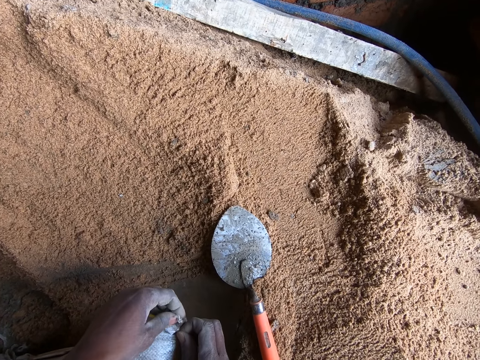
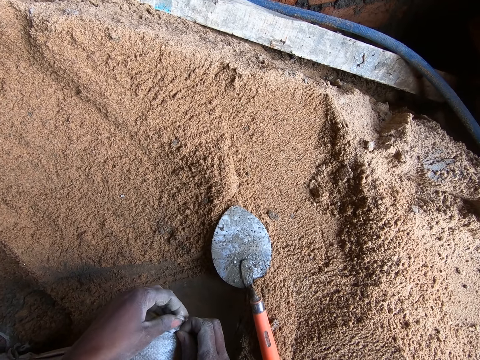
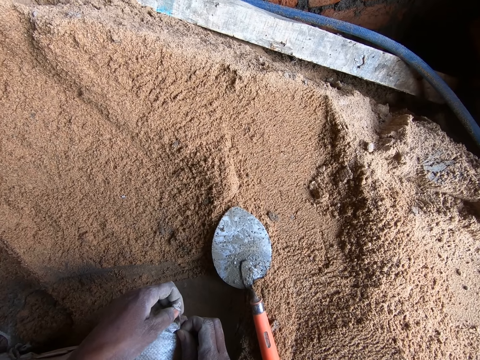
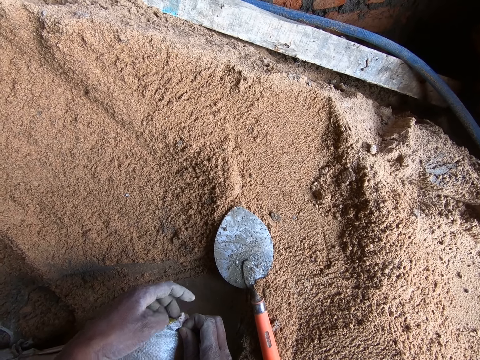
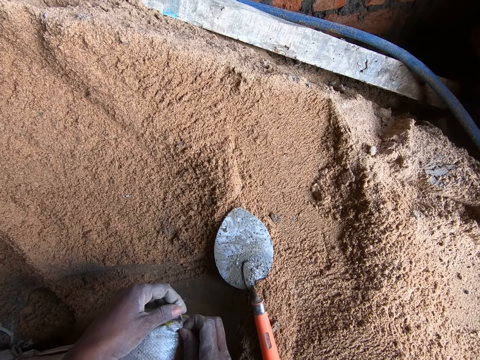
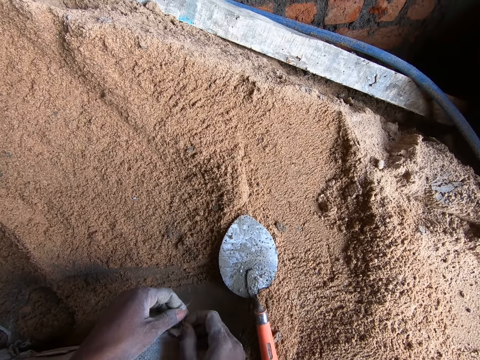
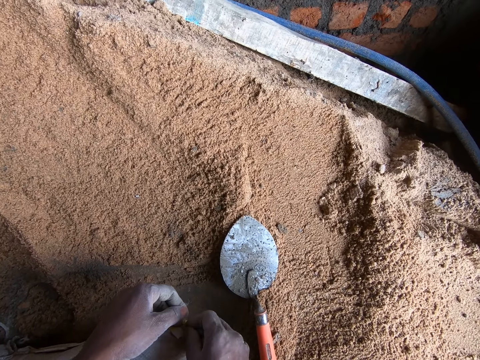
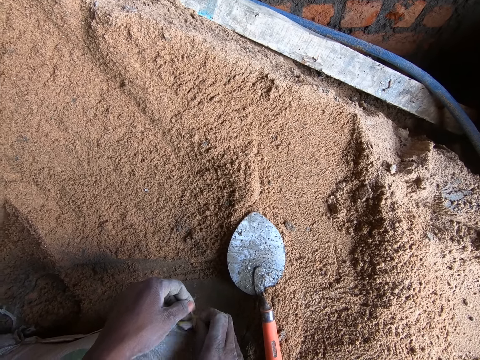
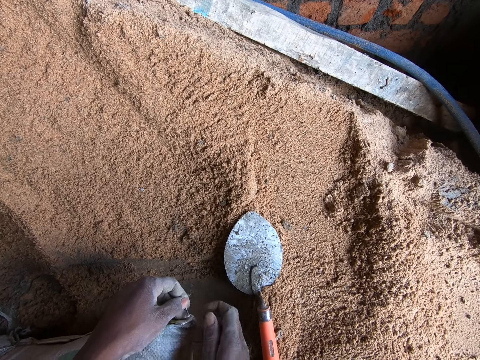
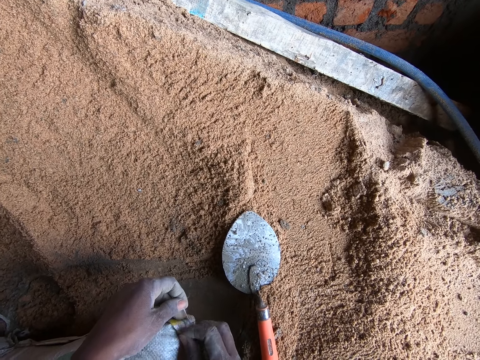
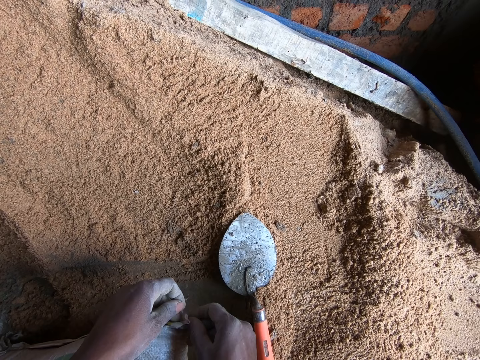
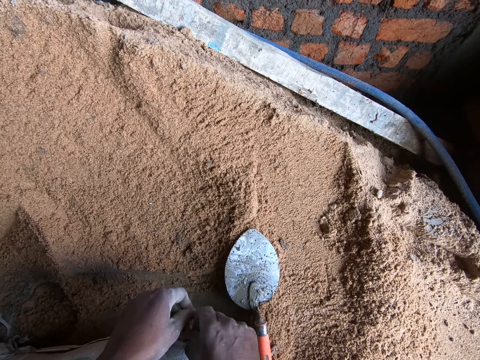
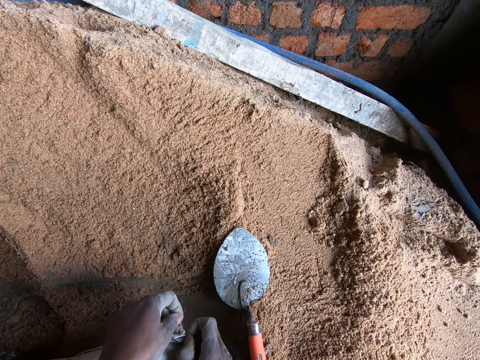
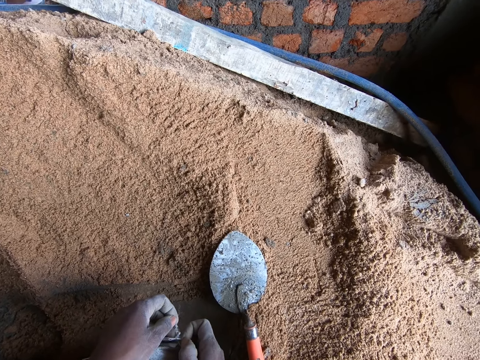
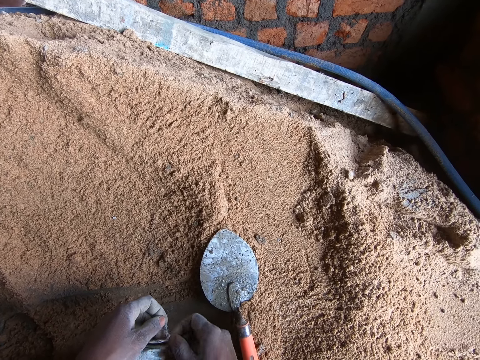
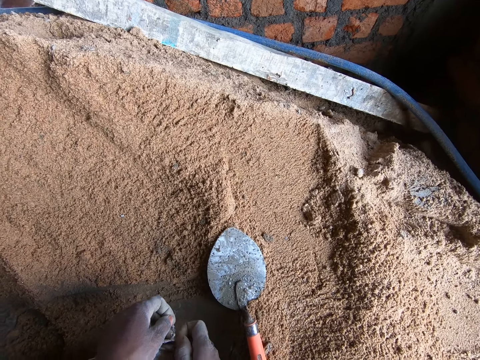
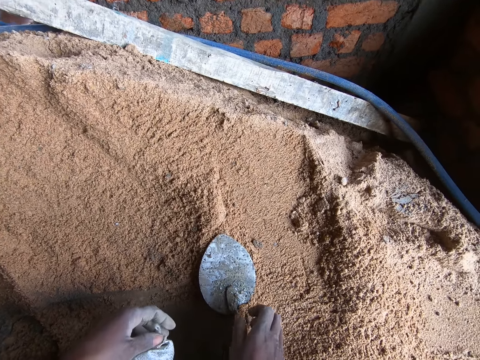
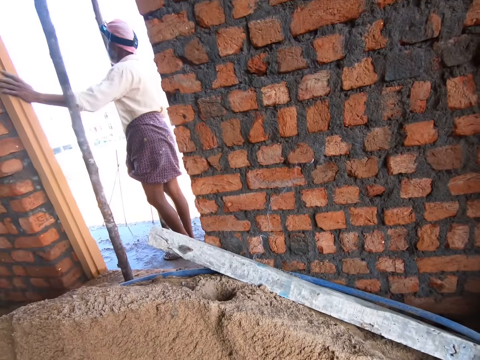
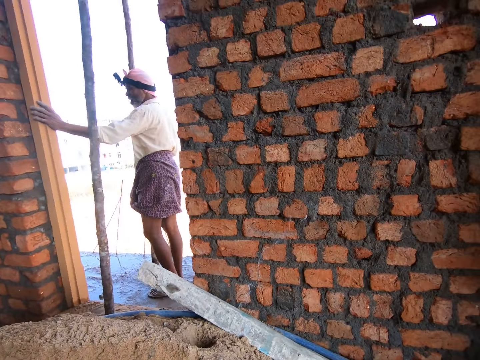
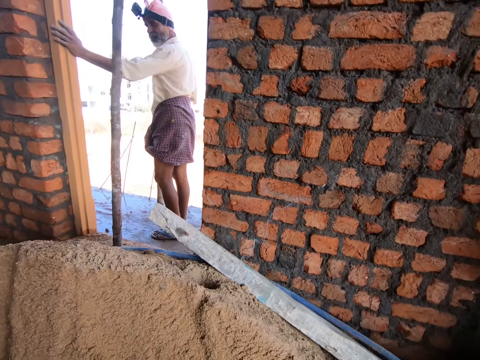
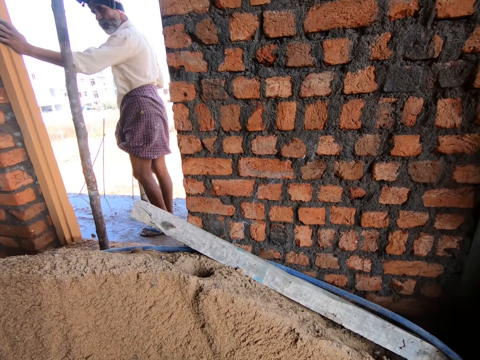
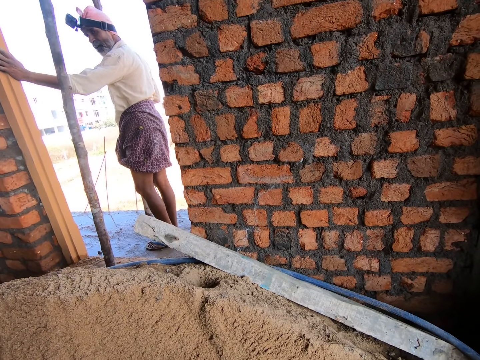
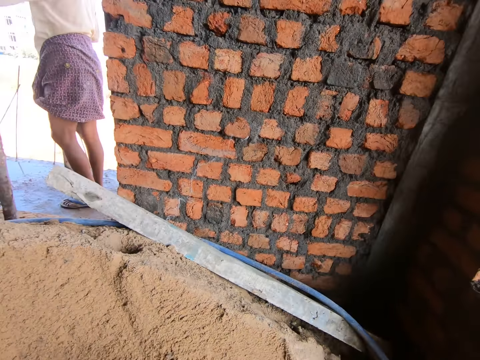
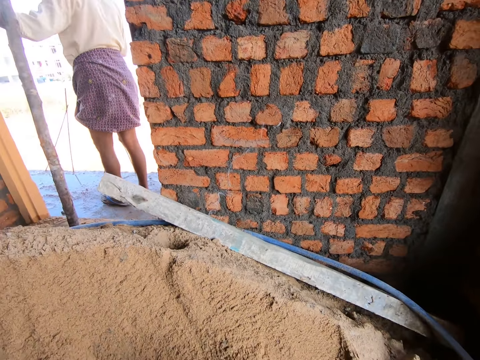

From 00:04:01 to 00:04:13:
The camera wearer opens the sack. A male converses with the camera wearer. The camera wearer adjusts the sack with his hand. He picks up the trowel from the sand. The male converses with the camera wearer.

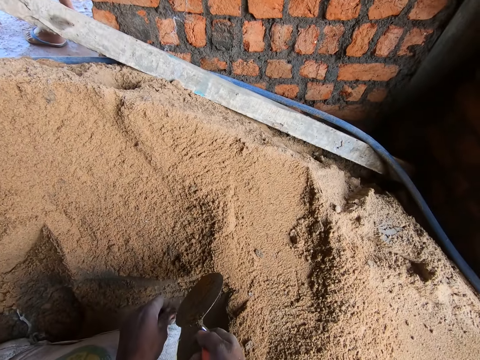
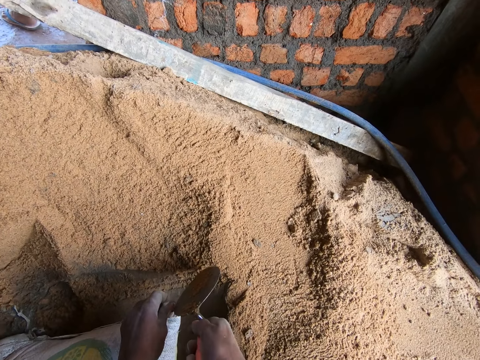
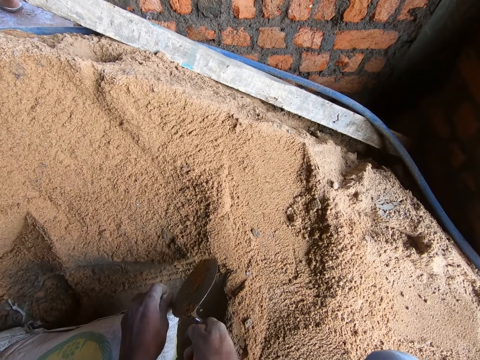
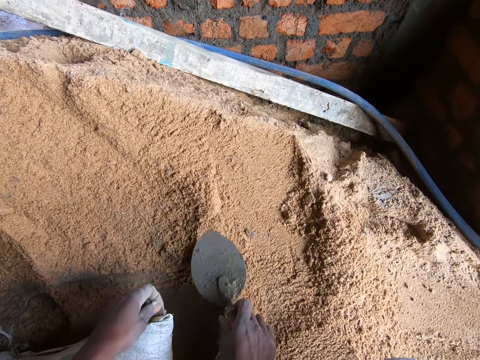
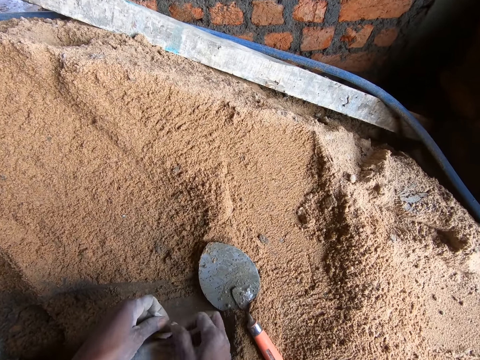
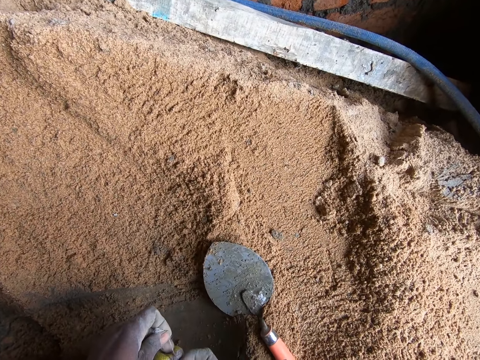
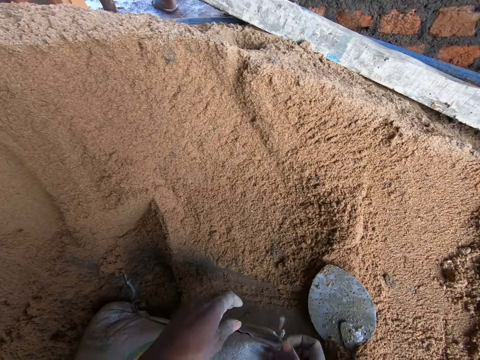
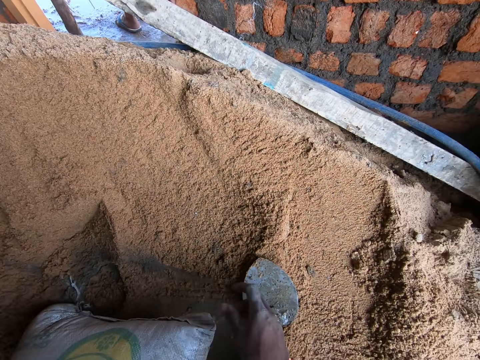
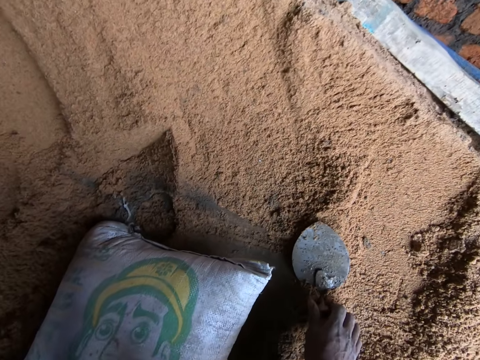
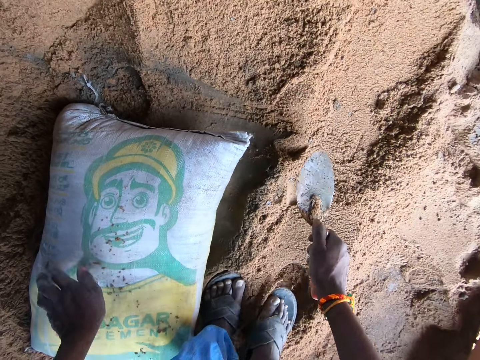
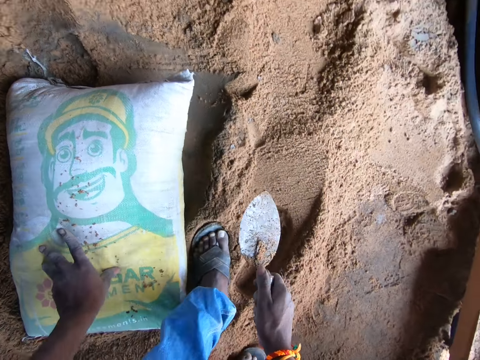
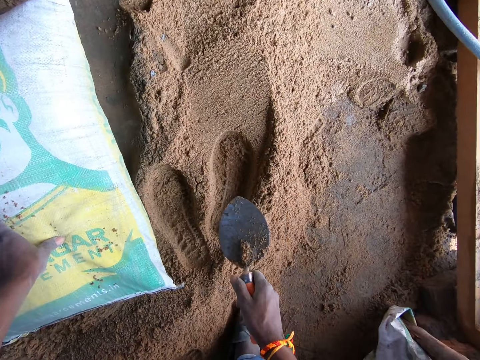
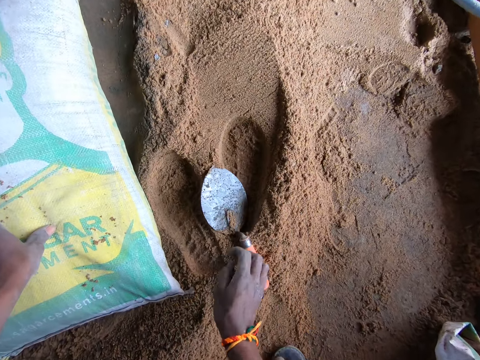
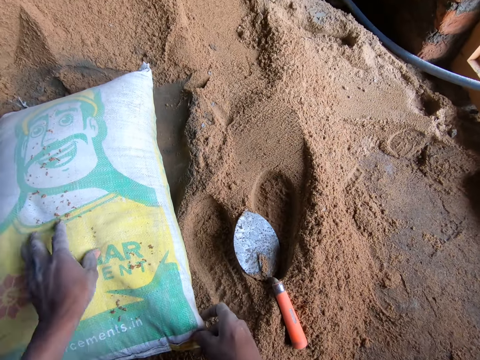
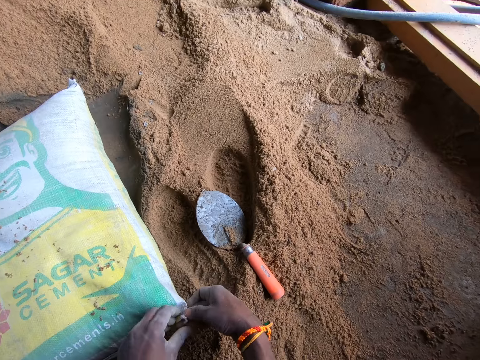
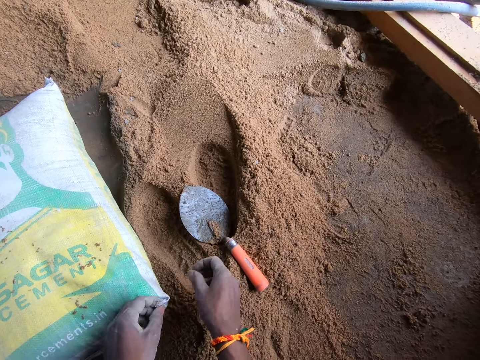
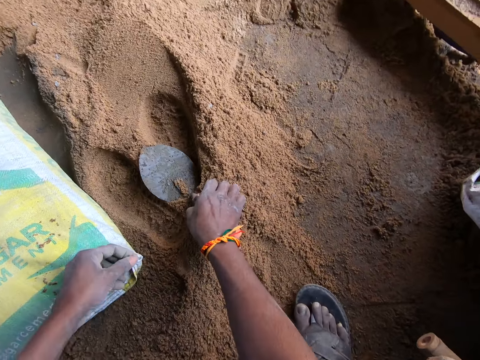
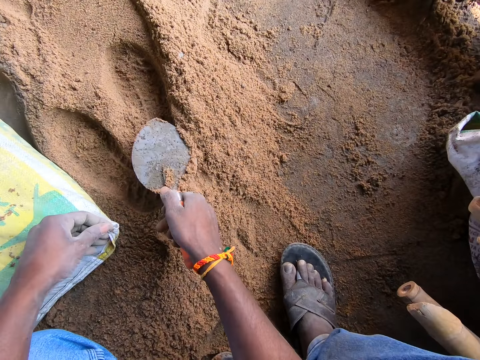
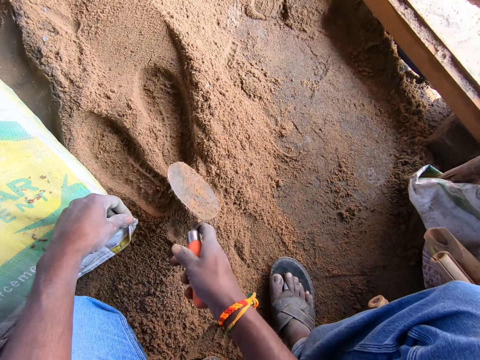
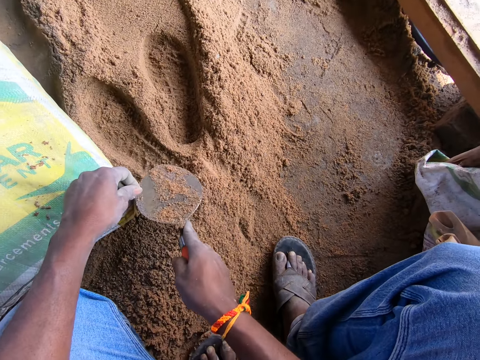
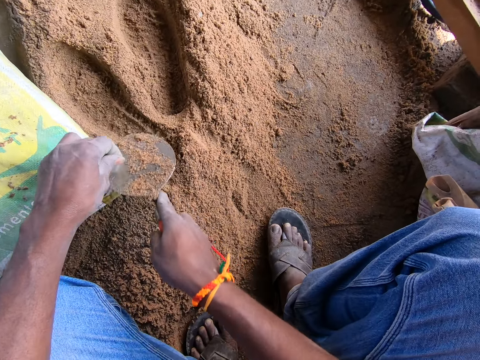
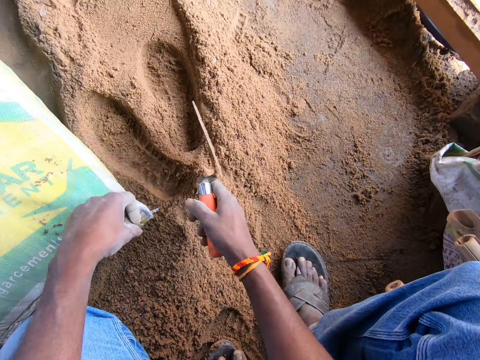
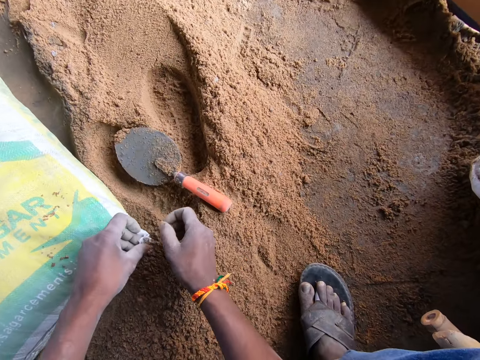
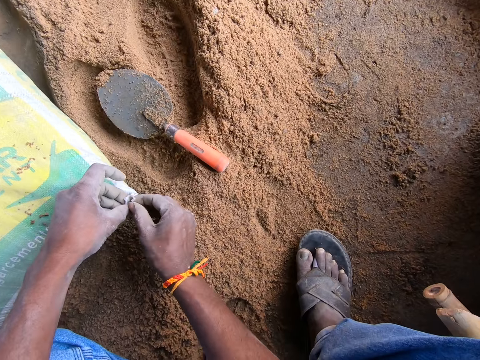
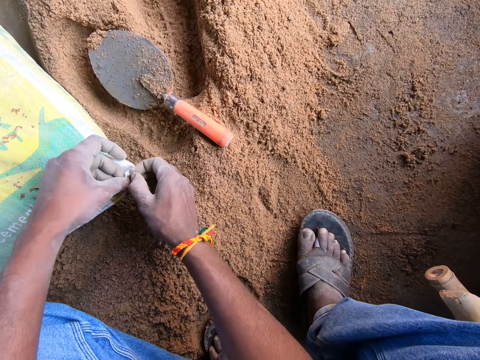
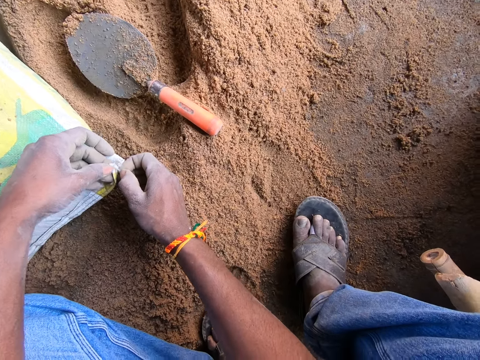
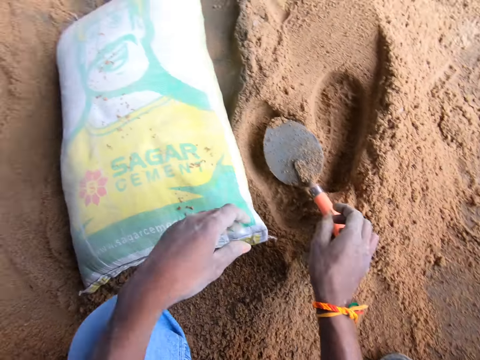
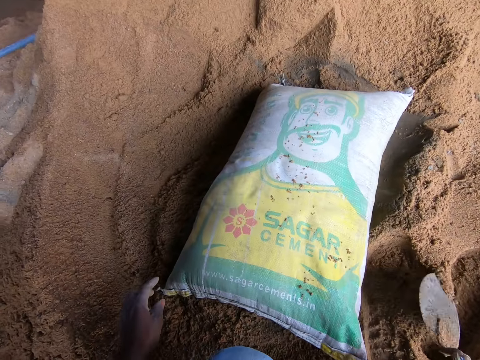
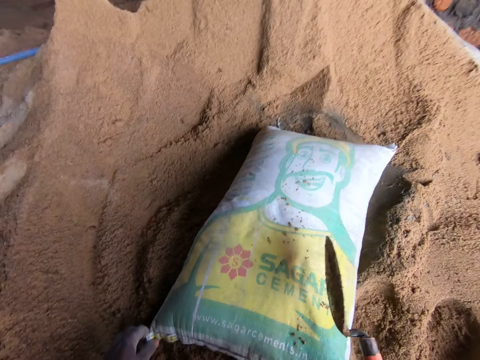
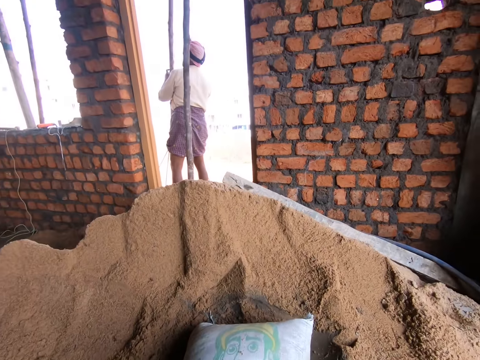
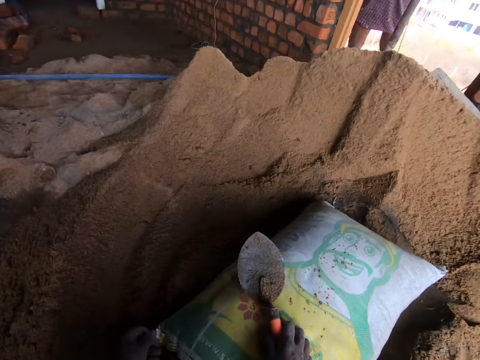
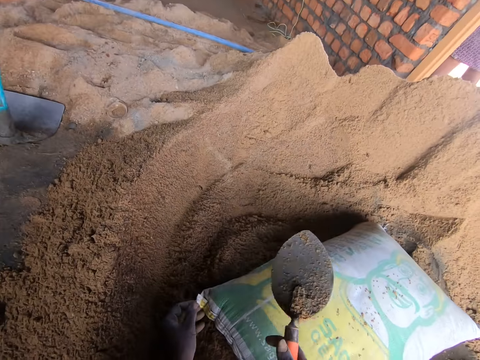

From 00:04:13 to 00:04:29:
The camera wearer cuts the sack with a trowel. He places the trowel on the sand. He adjusts the sack with his hands. He opens the sack. He picks up the trowel from the sand. He places the trowel on the sand. He adjusts the sack with his hands. He opens the sack. He picks up the trowel from the sand. He cuts the sack with the trowel. He places the trowel on the sand. He adjusts the sack with his hands. He opens the sack. He picks up the trowel from the sand.
